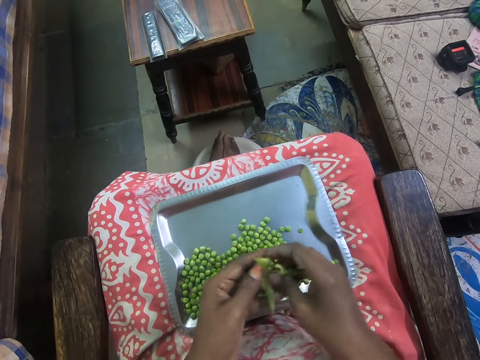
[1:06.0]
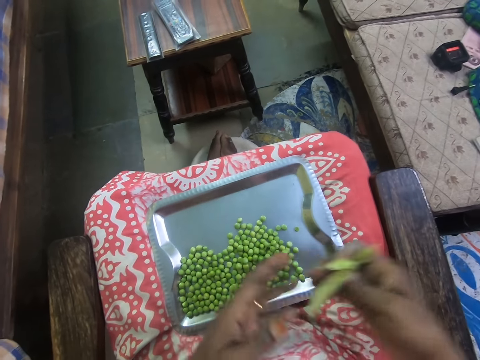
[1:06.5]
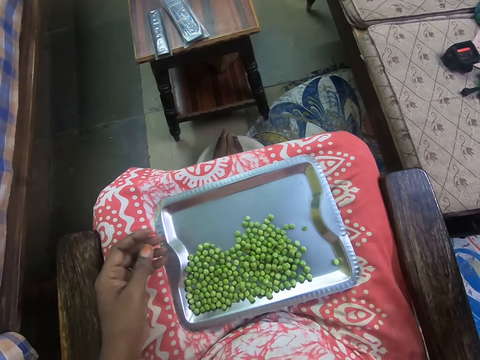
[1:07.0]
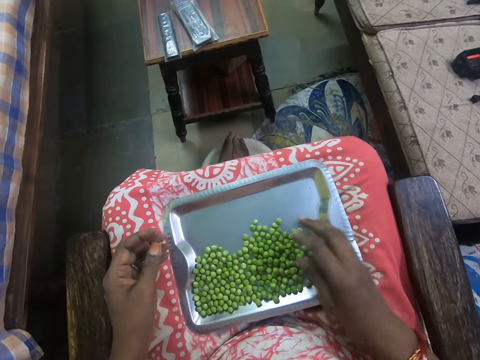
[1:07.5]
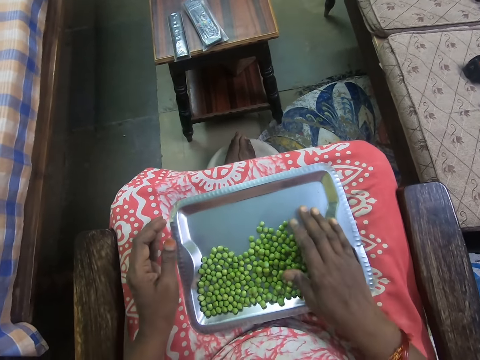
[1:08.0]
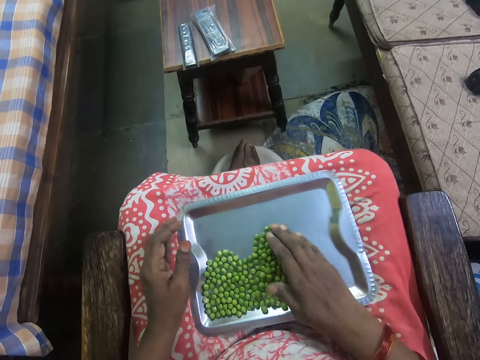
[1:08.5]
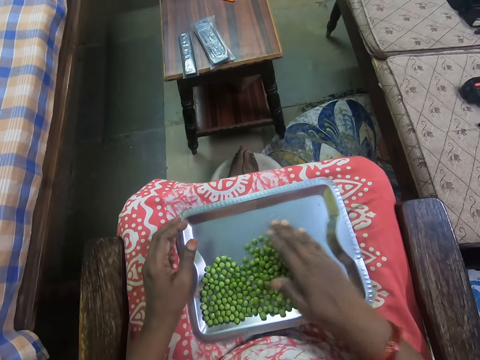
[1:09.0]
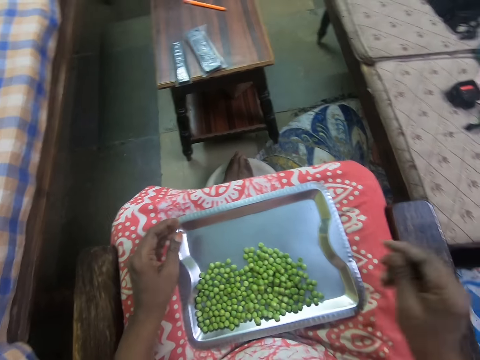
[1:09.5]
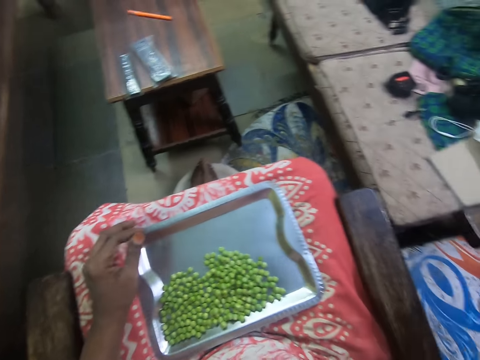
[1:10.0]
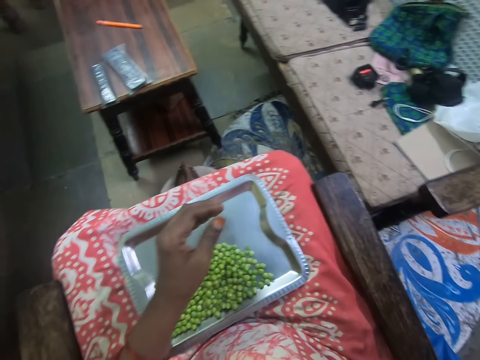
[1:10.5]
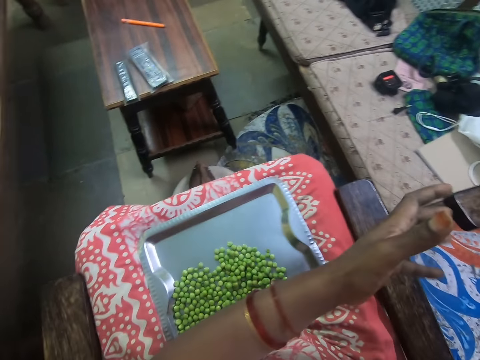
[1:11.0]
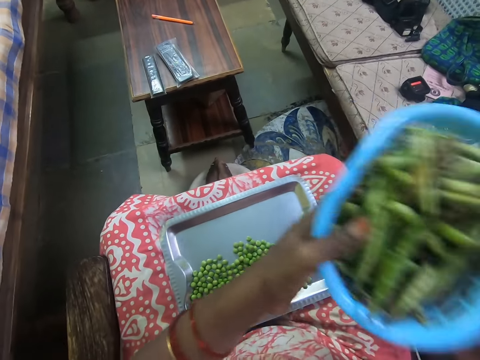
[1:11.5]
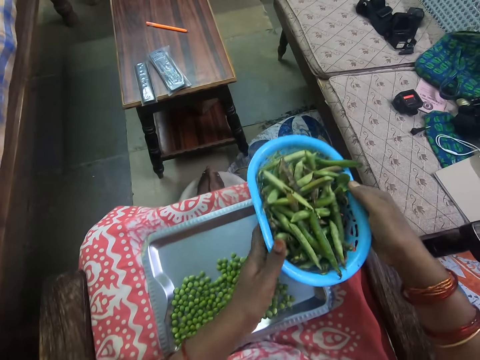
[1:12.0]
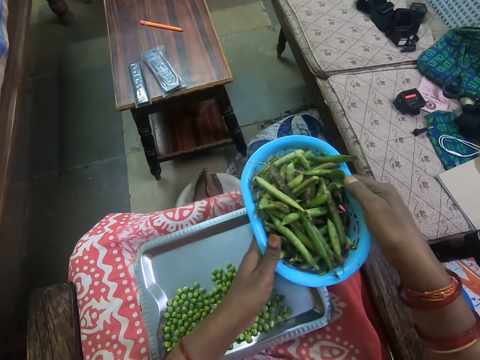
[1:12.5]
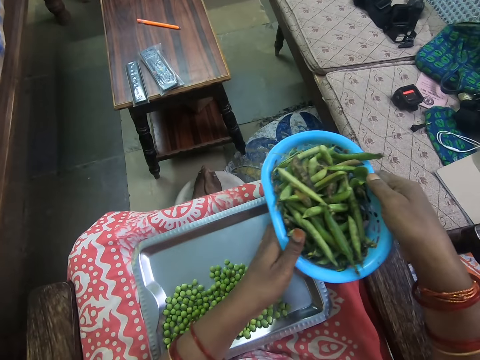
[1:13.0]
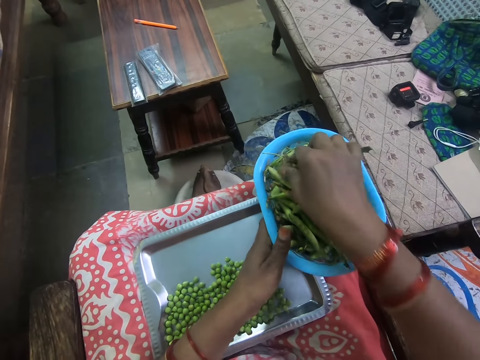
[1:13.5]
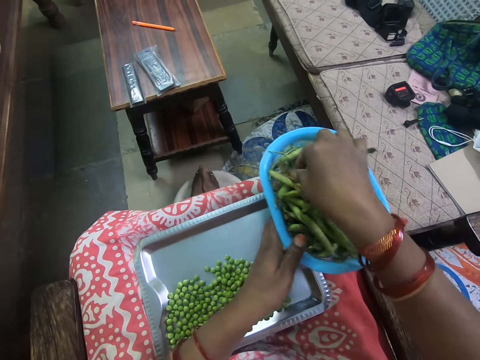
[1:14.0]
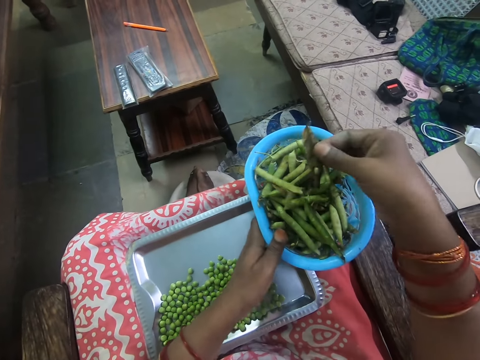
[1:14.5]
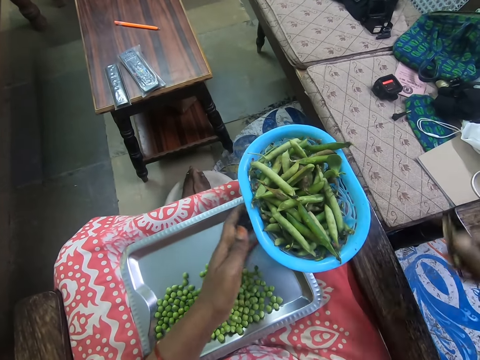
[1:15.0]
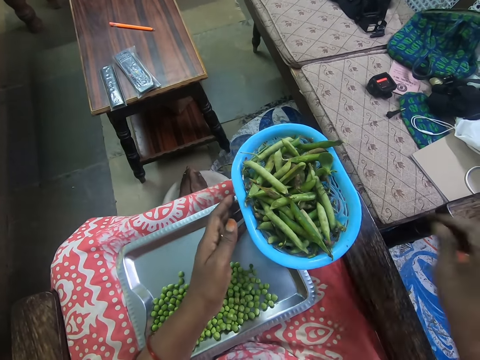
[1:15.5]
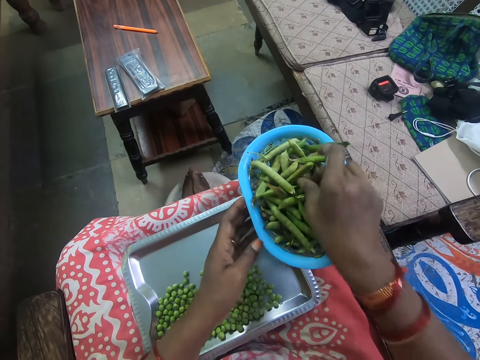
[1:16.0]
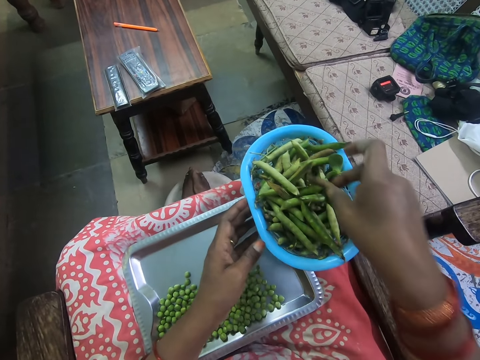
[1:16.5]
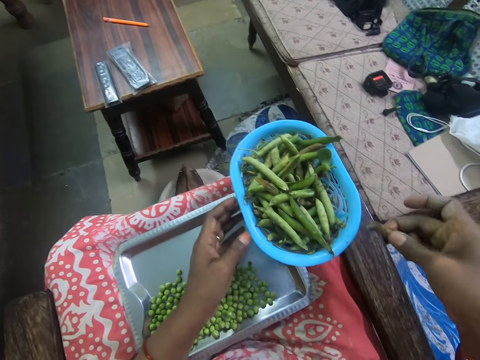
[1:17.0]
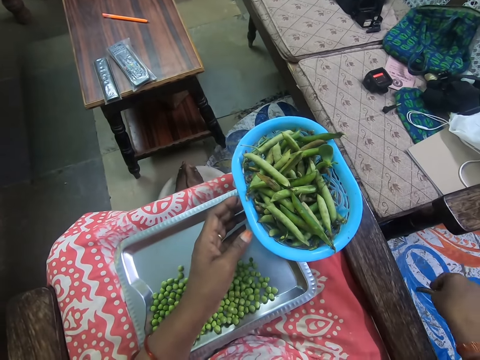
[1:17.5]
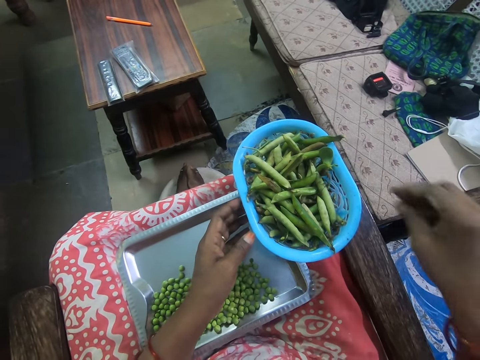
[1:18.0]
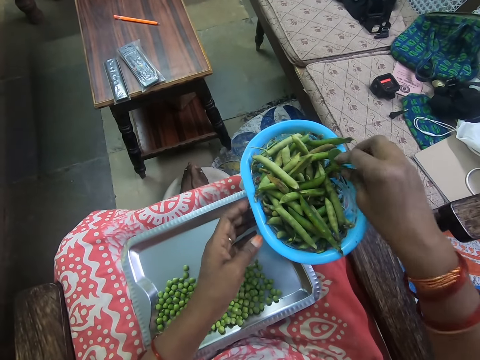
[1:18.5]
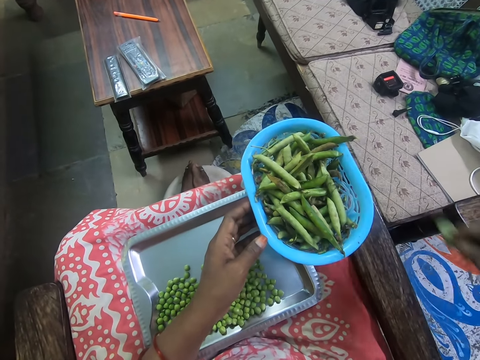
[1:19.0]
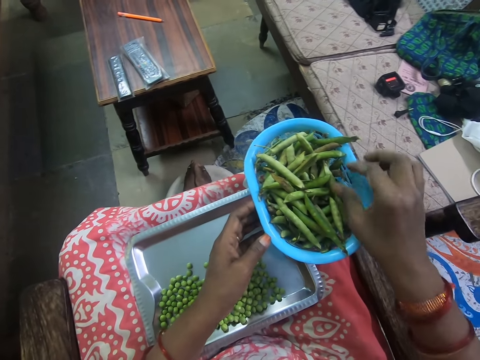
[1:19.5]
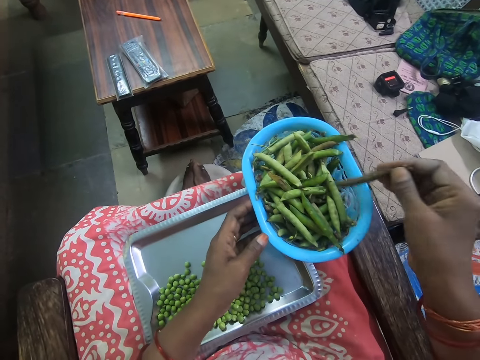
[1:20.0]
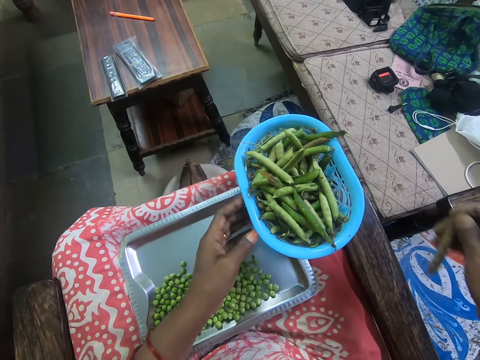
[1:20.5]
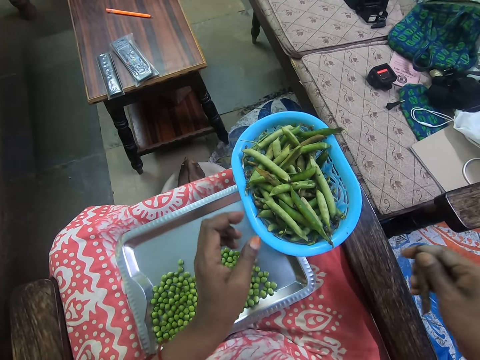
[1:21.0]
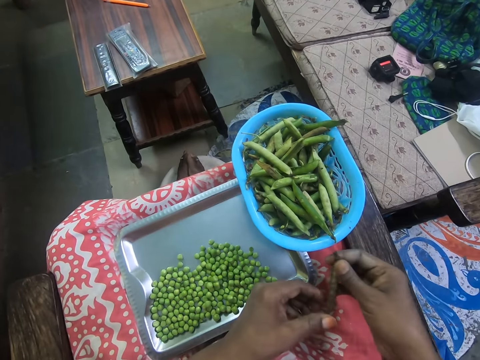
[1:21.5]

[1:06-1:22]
The camera wearer throws away the pods aside on the floor. They collect peas in the tray. They move the peas closer. They hold a strainer or bowl with the peas. They pick a pod from the strainer. They throw the pod aside on the floor. They take peas from the bowl. They throw peas on the floor. They pick a leaf from the strainer. They throw the leaf on the floor. They take peas from the bowl.

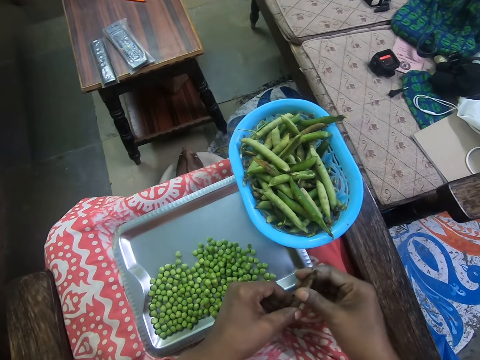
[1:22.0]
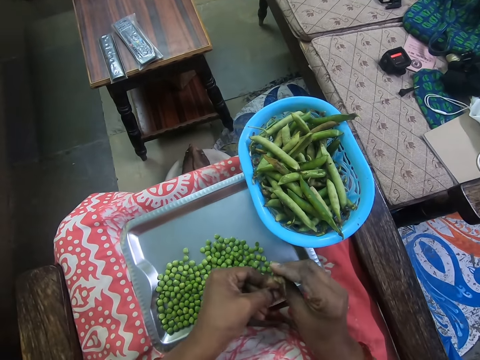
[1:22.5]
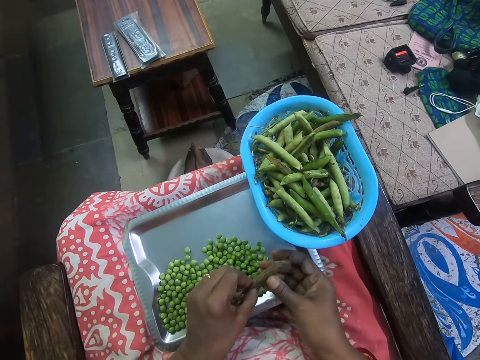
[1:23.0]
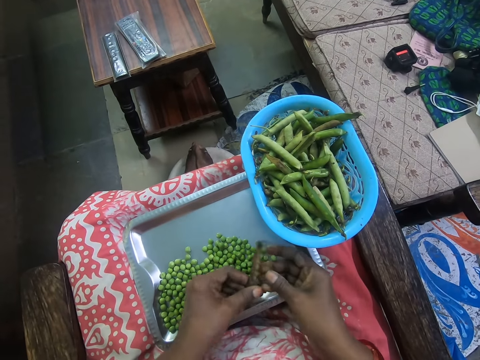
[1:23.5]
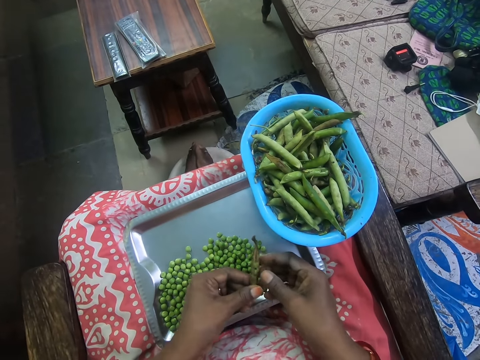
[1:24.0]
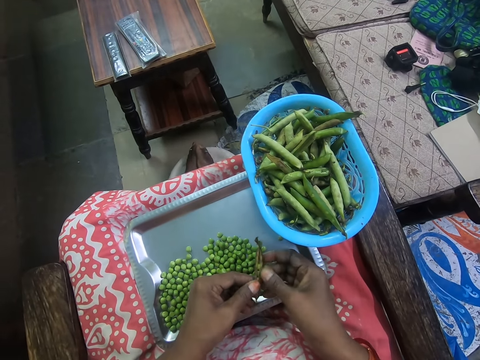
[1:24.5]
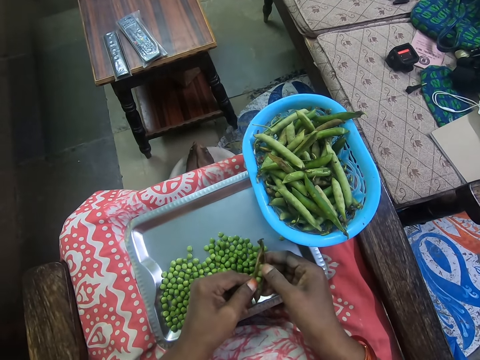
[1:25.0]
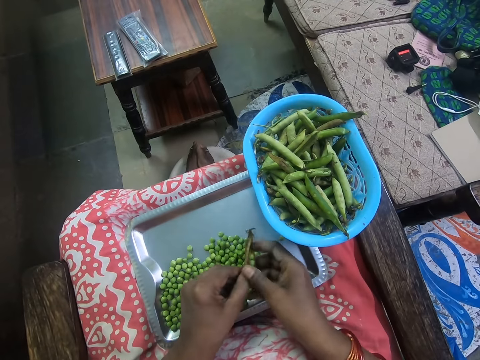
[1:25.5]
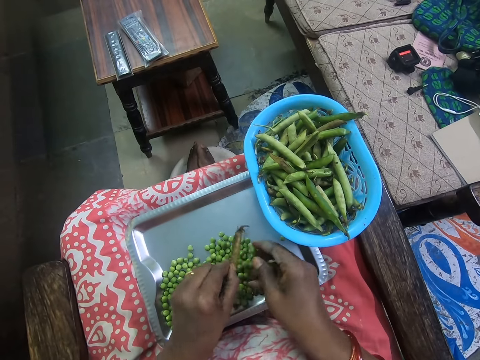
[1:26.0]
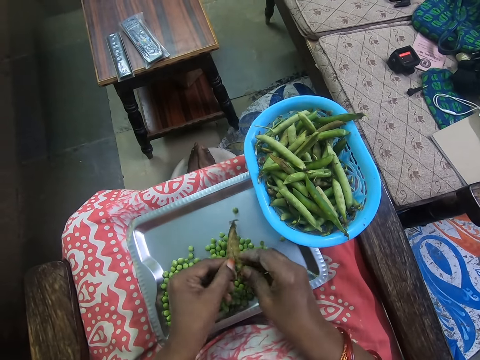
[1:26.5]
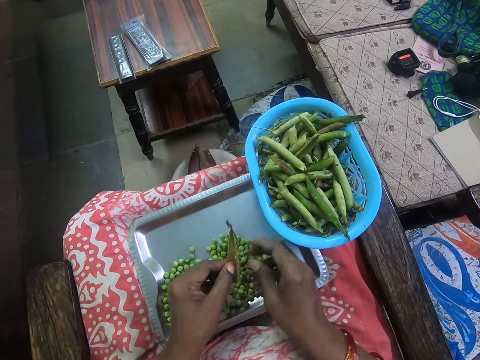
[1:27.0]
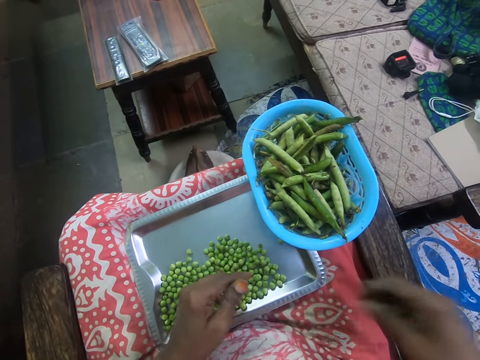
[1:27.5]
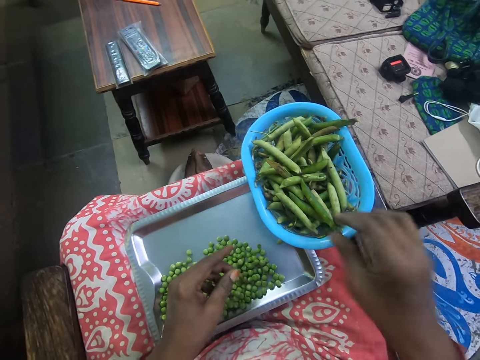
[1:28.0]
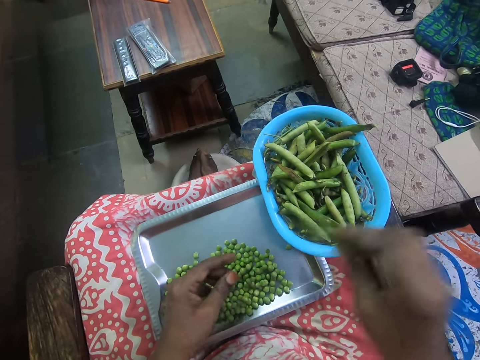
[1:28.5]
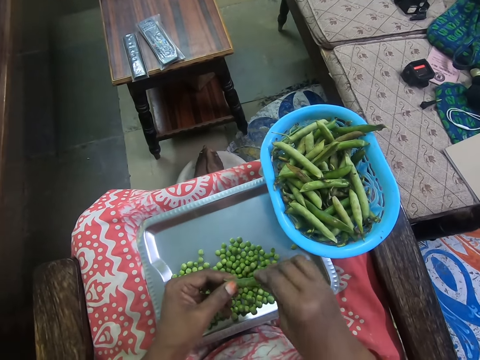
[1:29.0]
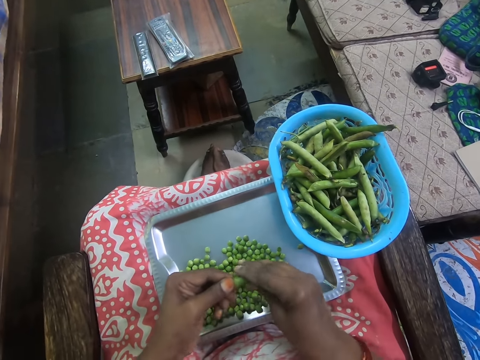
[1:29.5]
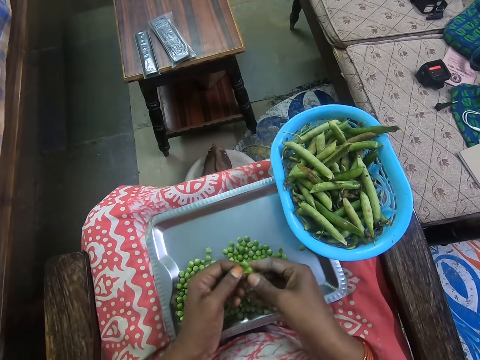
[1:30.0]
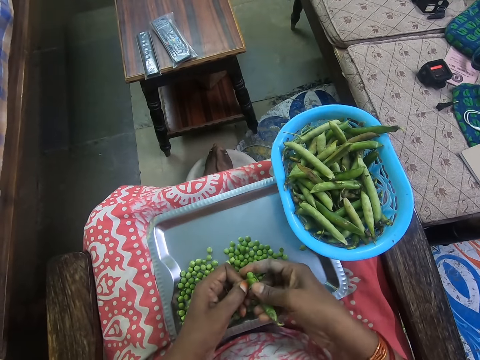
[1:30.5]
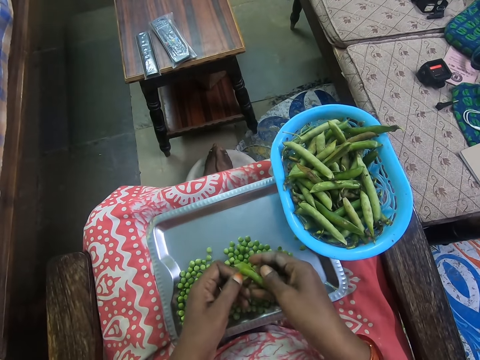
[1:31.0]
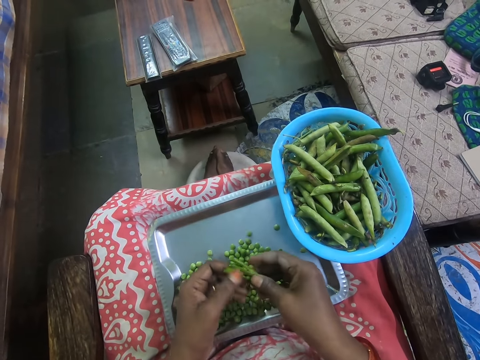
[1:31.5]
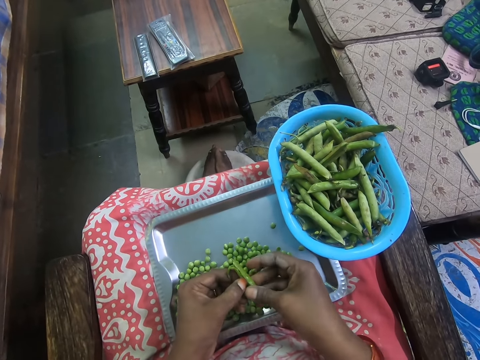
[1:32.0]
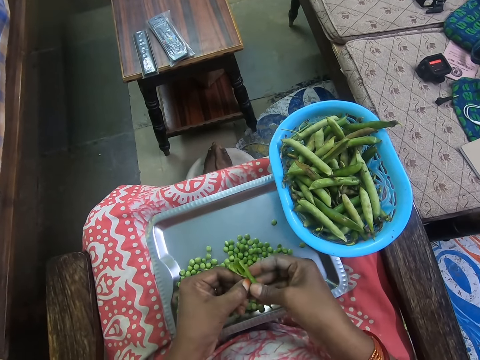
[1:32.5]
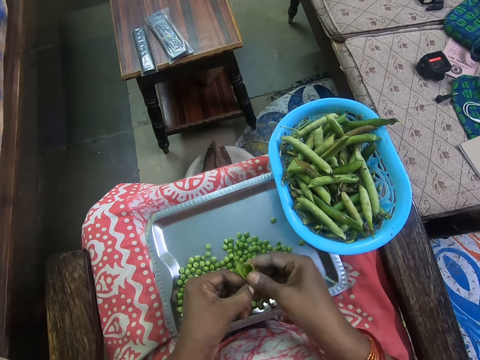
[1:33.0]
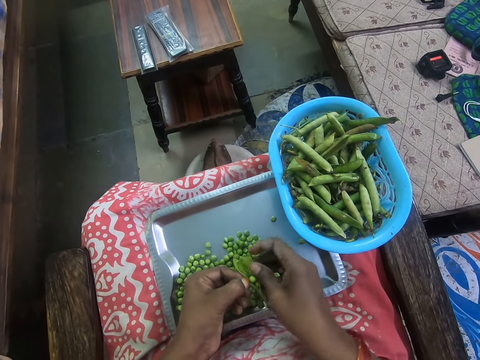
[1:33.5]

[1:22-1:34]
The camera wearer holds peas in hand. They peel the peas. They remove peas from a cover. They remove peas from the pods. They throw the pods aside on the floor. They take peas from the bowl. They remove peas from the cover. They peel the peas.
